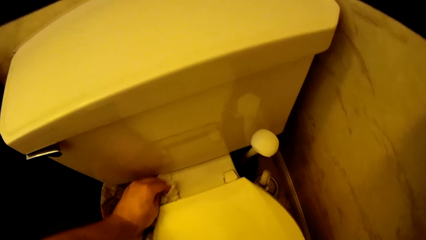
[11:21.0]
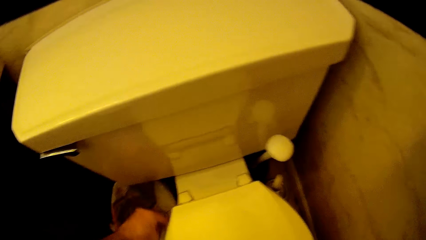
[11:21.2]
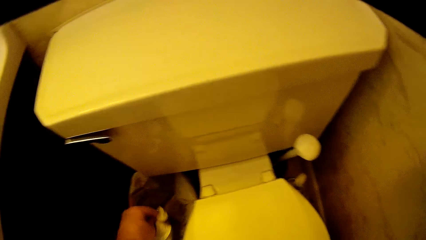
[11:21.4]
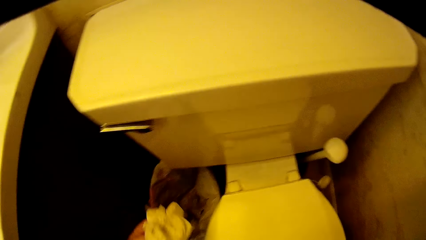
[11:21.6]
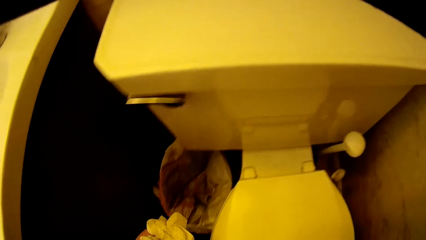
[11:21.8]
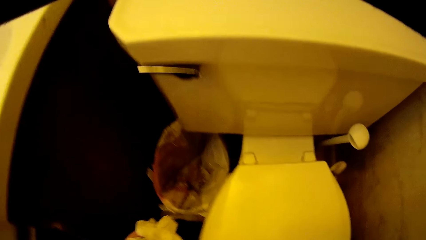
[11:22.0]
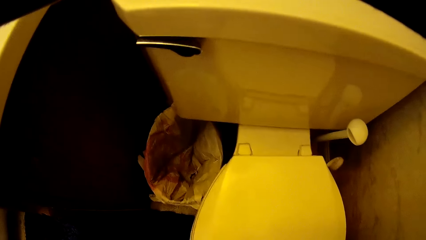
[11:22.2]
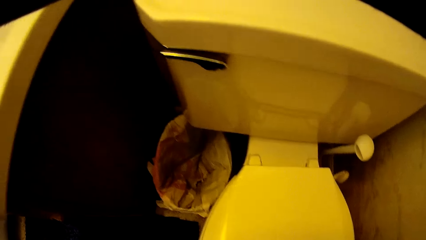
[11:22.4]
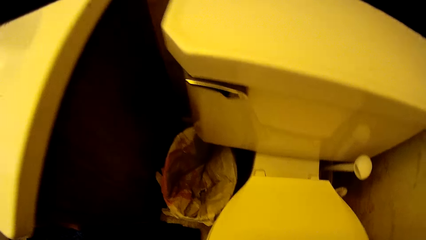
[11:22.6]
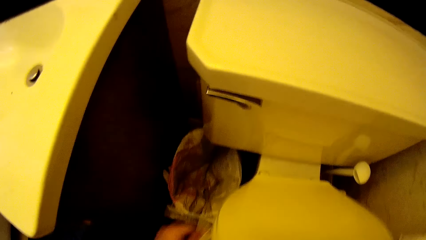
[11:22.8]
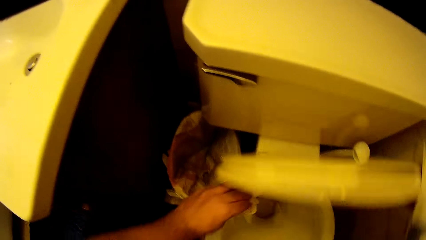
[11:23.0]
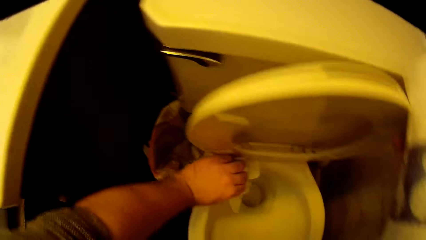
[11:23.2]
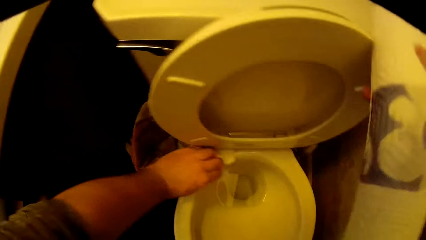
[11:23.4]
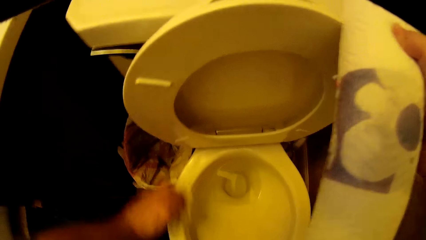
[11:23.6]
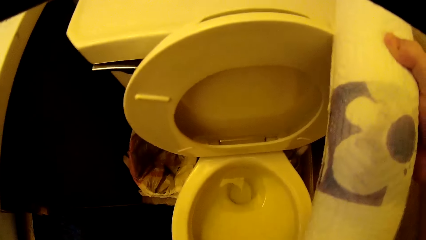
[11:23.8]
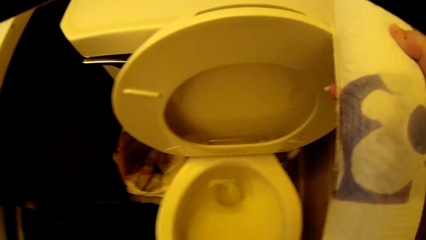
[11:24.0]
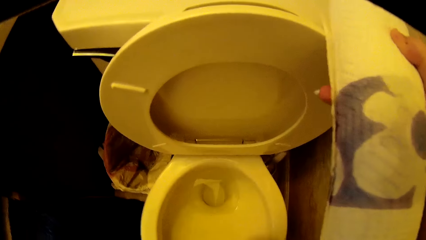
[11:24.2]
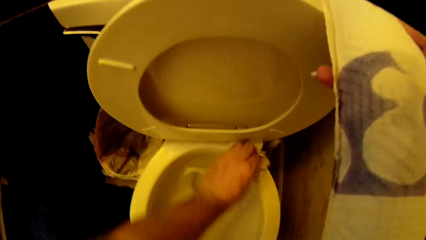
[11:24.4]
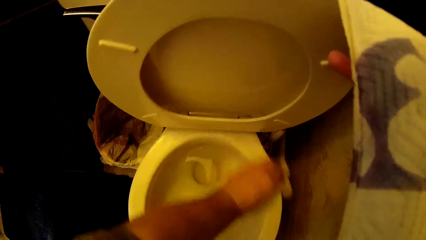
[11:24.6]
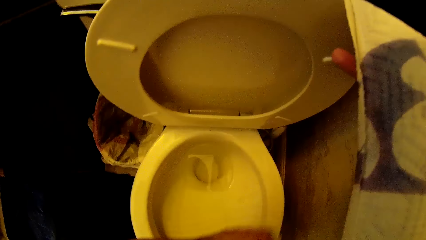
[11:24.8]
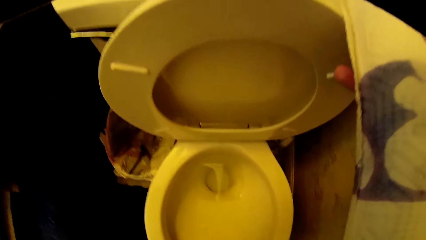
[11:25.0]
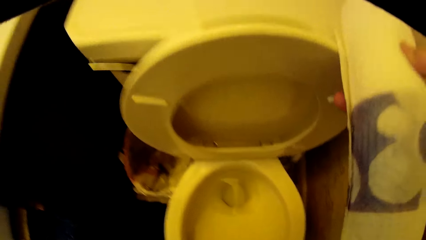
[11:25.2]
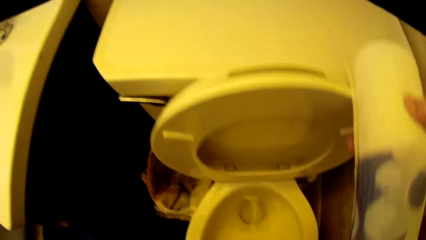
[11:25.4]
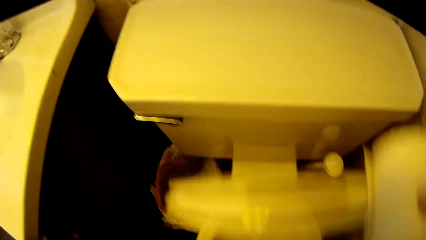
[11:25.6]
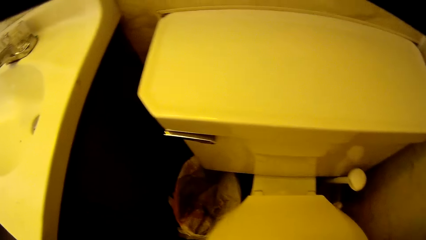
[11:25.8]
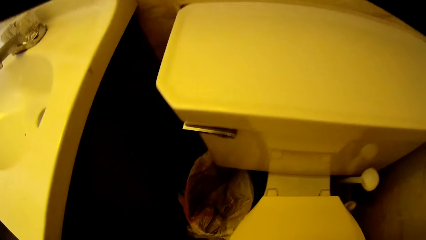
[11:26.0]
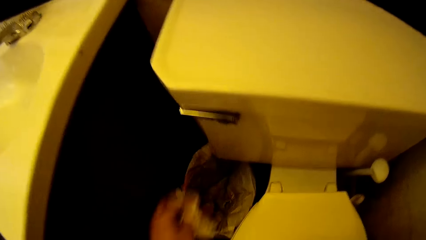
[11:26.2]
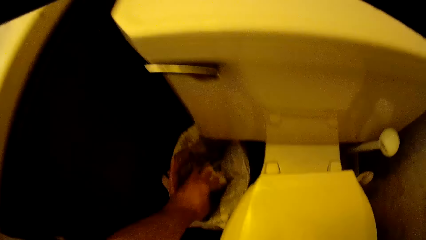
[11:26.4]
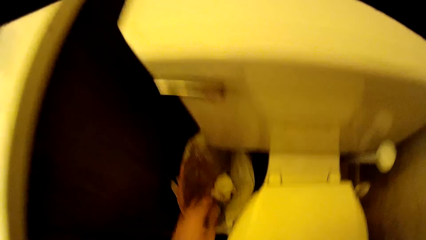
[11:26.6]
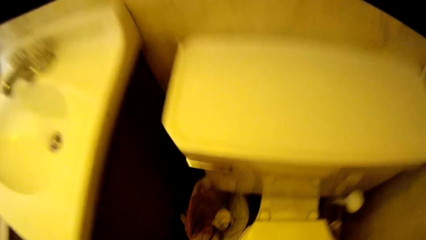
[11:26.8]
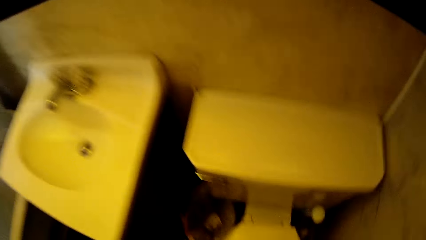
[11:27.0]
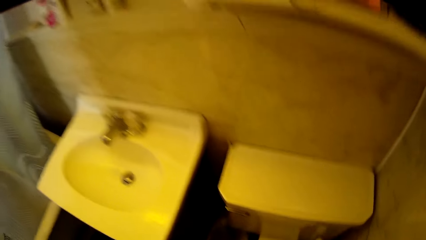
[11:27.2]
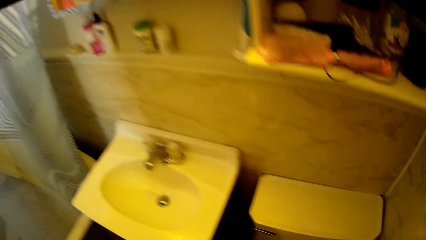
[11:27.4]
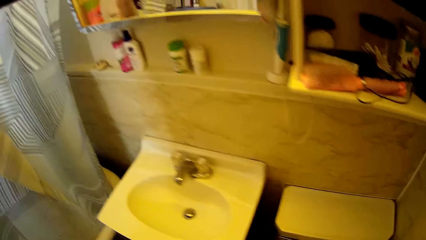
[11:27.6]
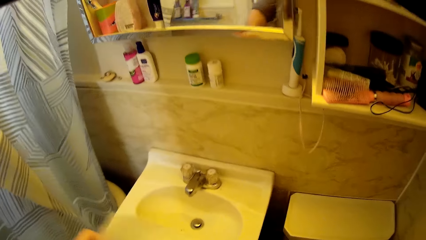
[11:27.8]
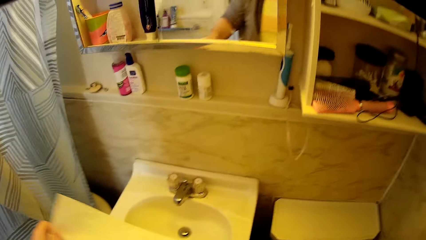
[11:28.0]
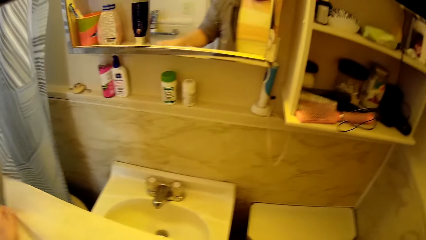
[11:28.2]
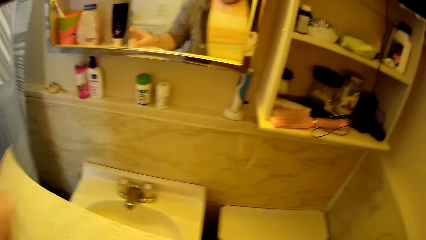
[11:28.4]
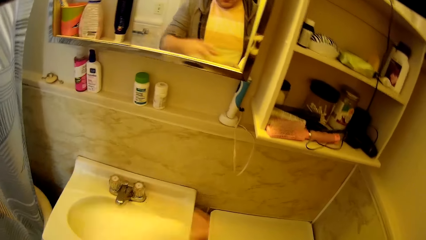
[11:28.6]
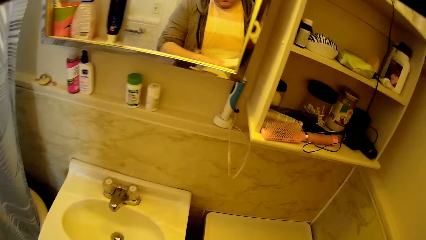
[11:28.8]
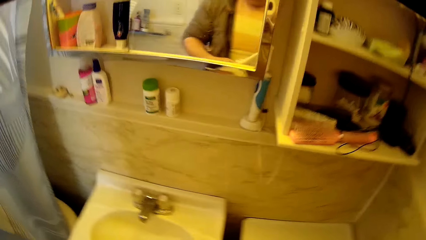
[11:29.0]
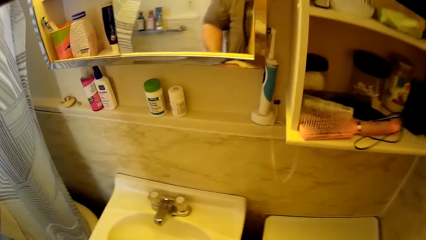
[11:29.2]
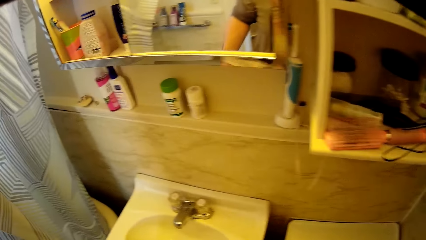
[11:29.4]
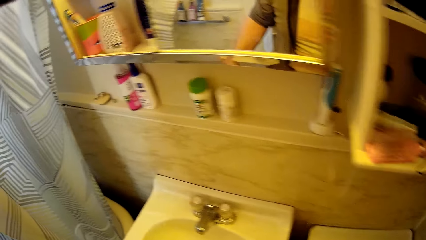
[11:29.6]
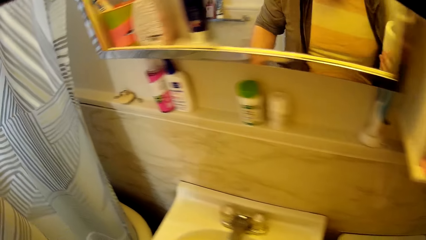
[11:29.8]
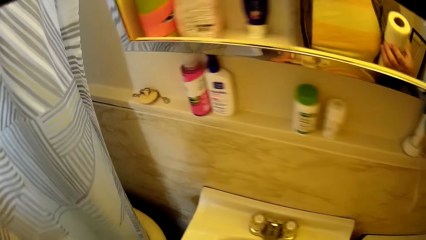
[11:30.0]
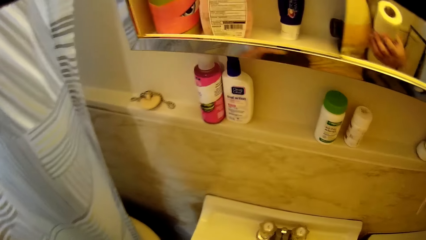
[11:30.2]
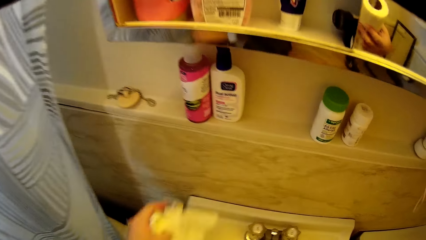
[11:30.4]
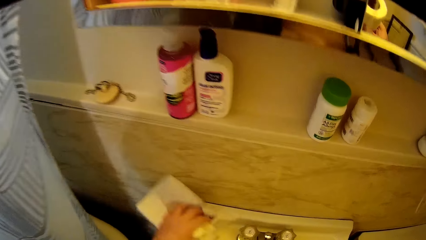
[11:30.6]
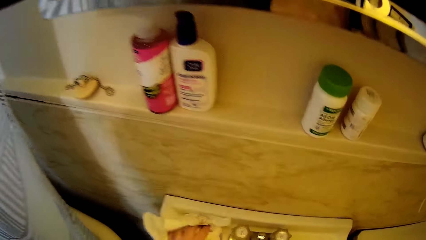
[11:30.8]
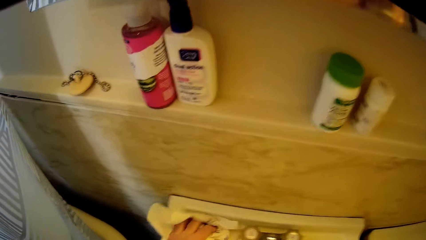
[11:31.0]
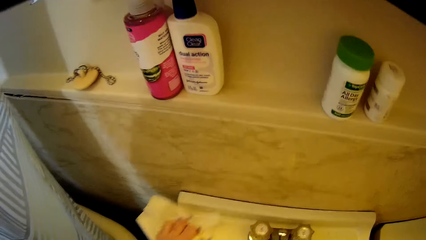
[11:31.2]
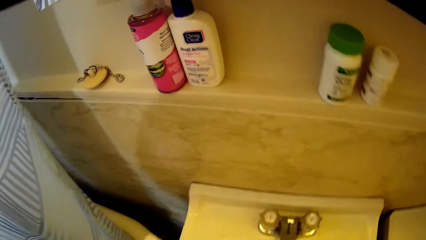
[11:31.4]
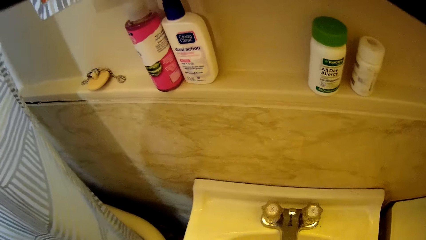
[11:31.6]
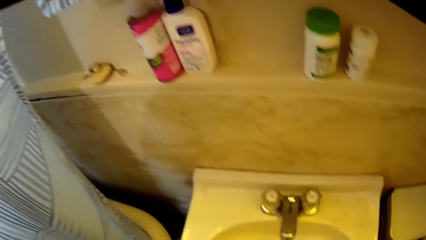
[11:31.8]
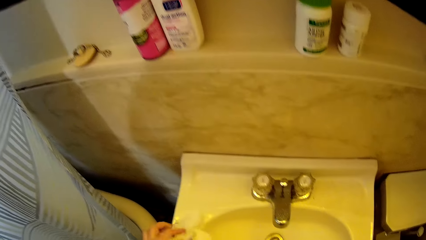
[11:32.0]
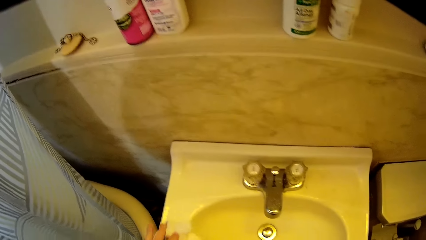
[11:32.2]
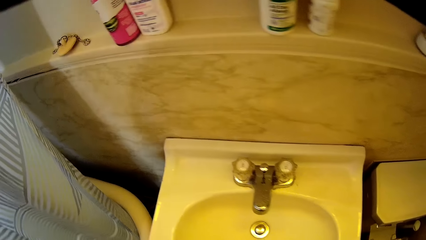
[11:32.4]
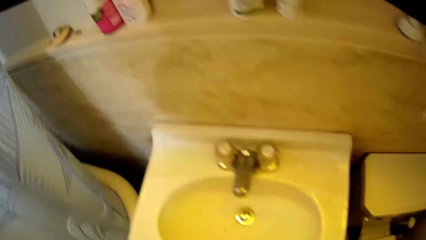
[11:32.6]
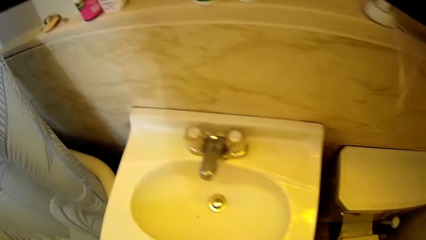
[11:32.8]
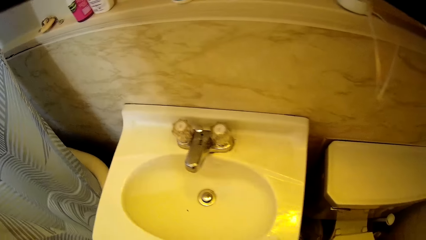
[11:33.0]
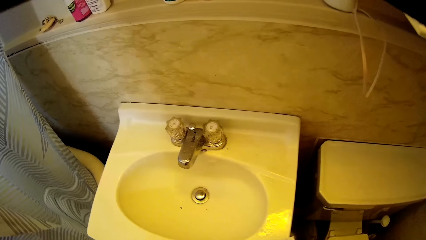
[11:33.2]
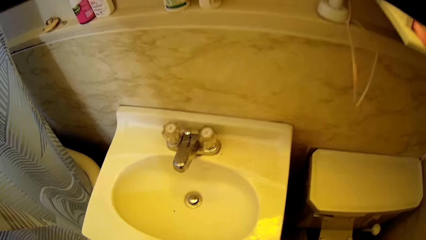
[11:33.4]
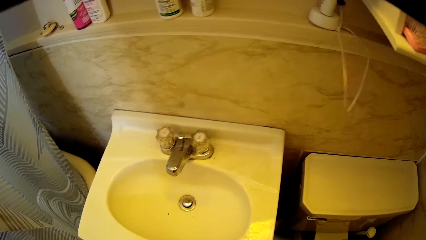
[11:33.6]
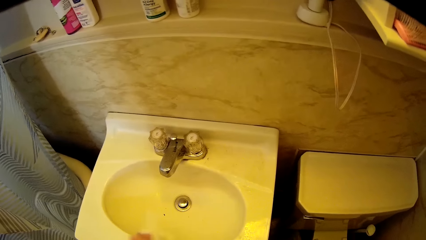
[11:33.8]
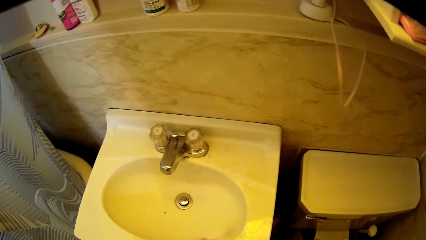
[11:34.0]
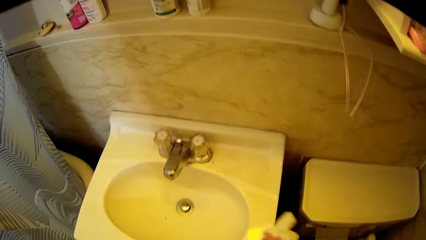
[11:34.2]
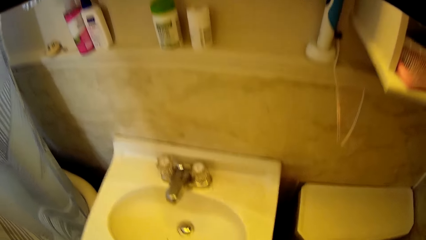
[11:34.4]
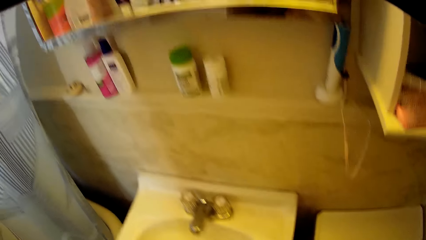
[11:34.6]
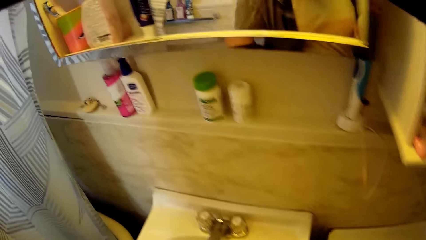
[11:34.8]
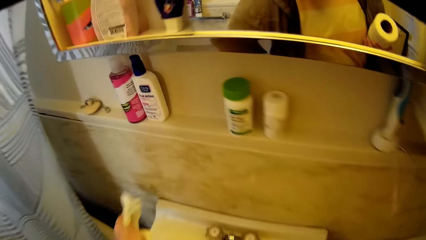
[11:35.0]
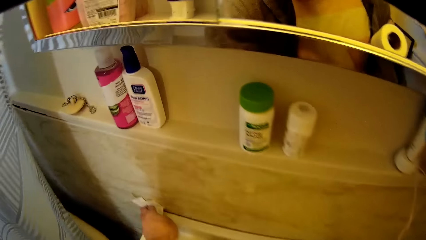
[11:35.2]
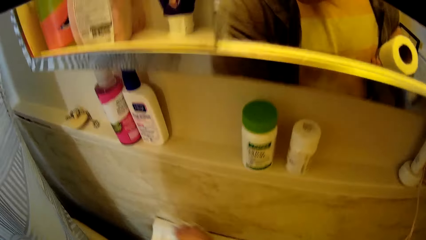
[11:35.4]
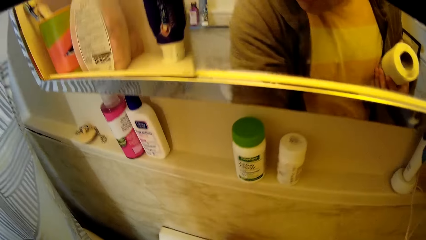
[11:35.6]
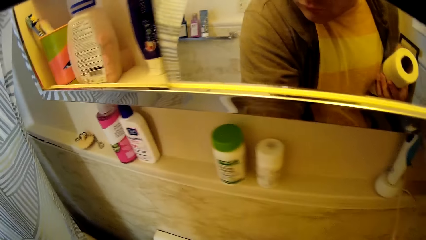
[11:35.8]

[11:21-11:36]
The camera wearer cuts a piece of the paper towel. They wipe the bathtub. They wipe the bathroom sink with the paper towel.
